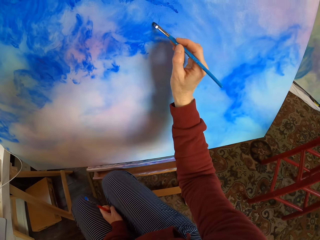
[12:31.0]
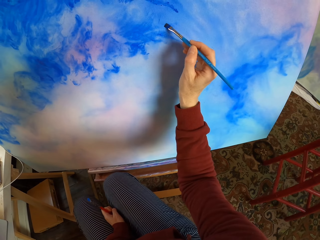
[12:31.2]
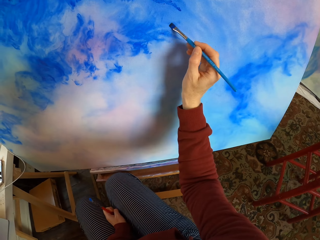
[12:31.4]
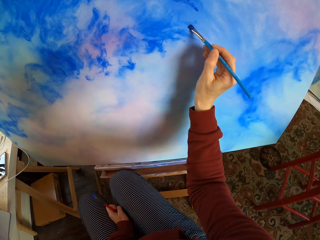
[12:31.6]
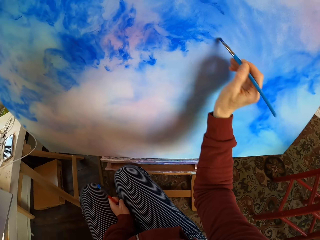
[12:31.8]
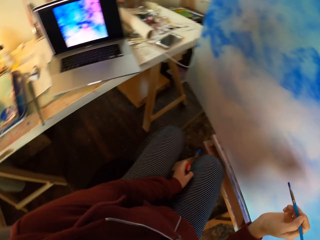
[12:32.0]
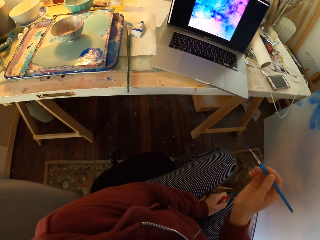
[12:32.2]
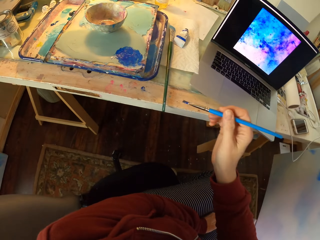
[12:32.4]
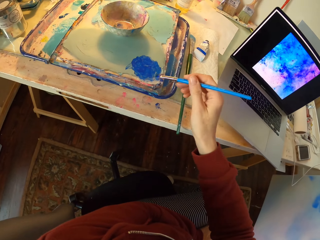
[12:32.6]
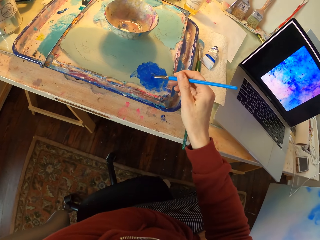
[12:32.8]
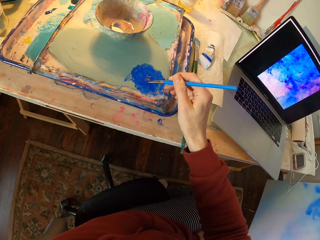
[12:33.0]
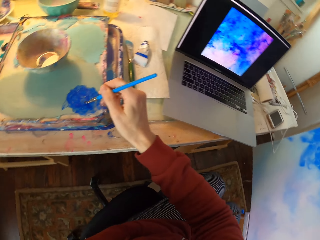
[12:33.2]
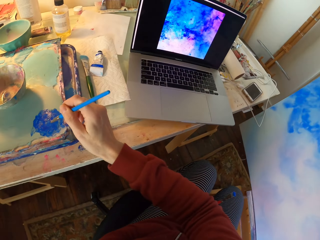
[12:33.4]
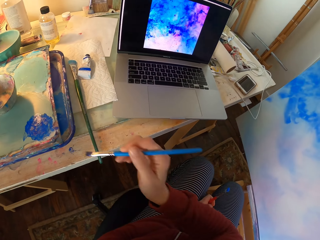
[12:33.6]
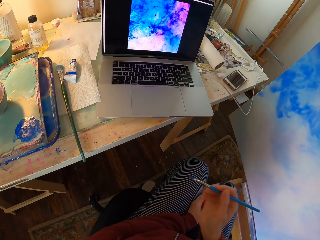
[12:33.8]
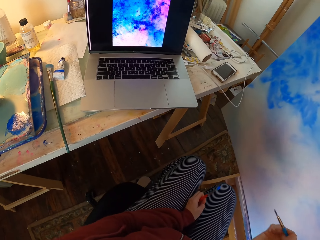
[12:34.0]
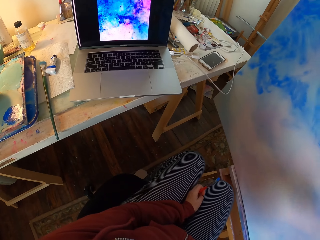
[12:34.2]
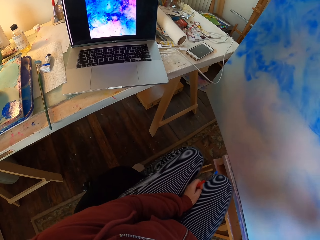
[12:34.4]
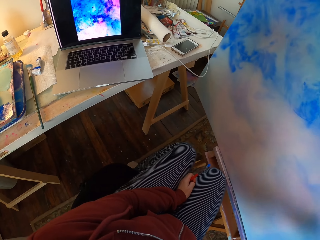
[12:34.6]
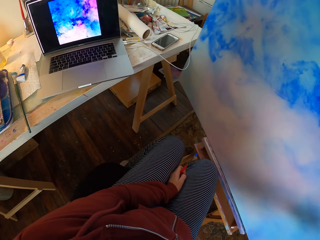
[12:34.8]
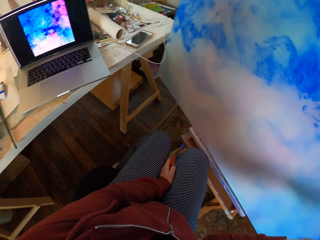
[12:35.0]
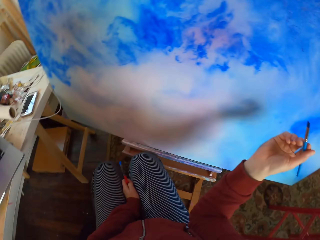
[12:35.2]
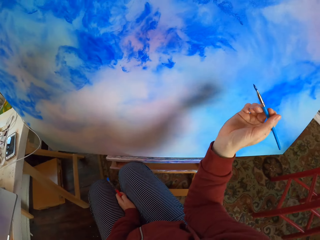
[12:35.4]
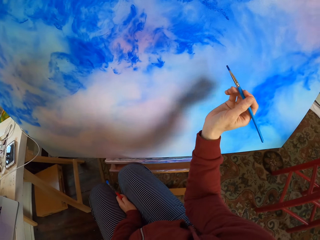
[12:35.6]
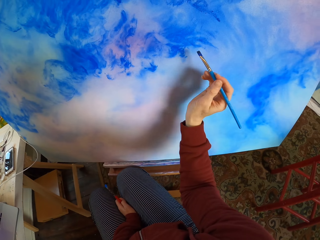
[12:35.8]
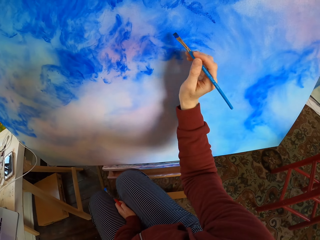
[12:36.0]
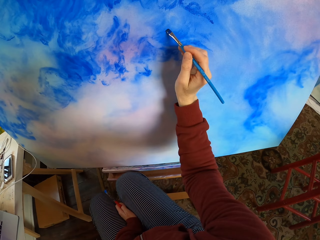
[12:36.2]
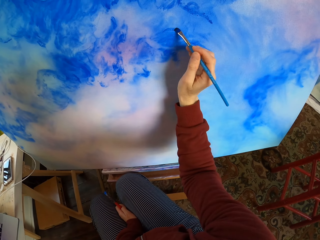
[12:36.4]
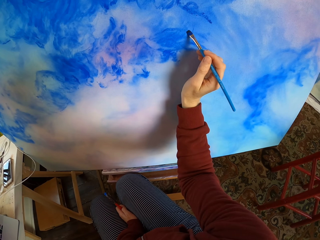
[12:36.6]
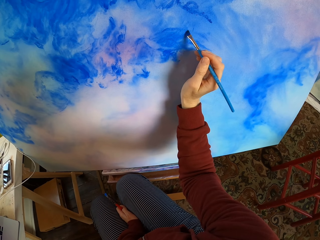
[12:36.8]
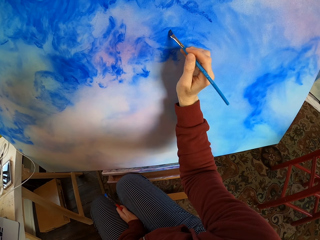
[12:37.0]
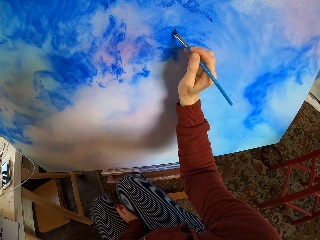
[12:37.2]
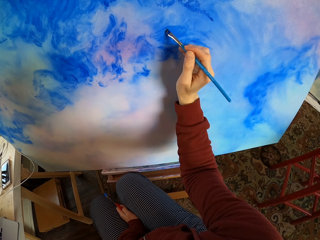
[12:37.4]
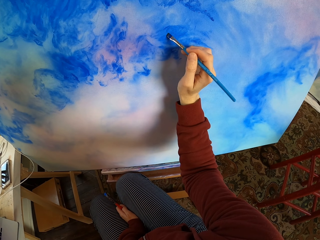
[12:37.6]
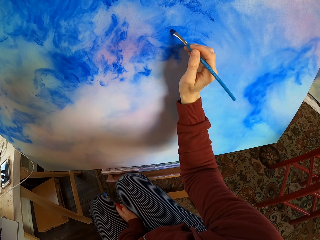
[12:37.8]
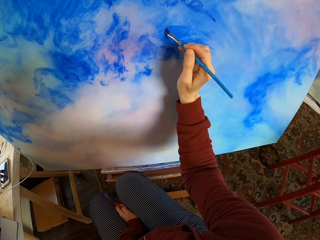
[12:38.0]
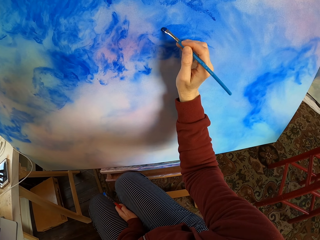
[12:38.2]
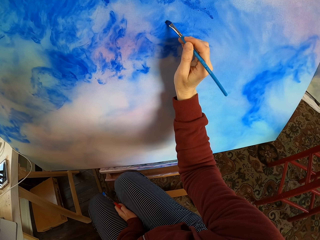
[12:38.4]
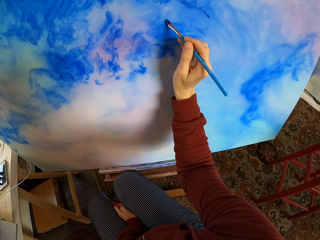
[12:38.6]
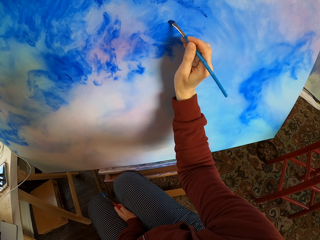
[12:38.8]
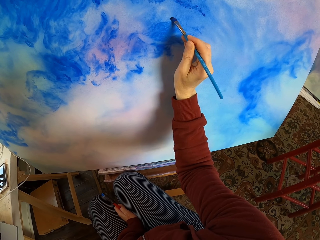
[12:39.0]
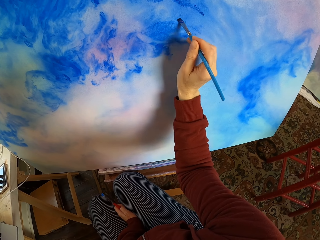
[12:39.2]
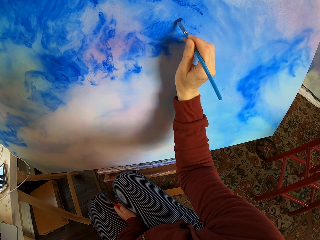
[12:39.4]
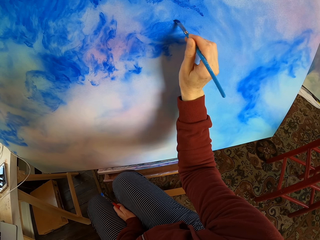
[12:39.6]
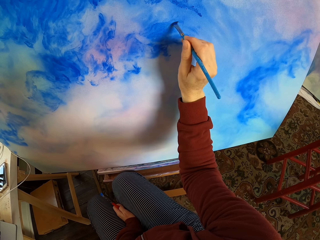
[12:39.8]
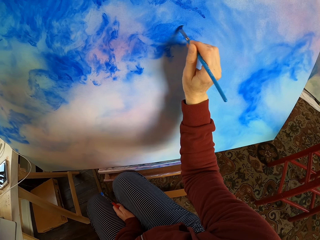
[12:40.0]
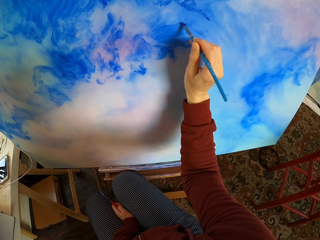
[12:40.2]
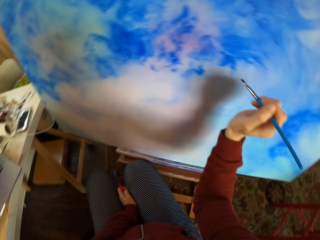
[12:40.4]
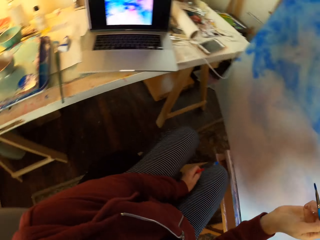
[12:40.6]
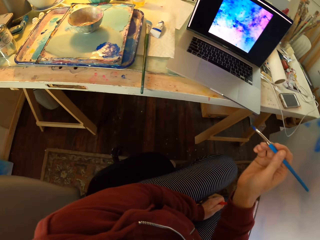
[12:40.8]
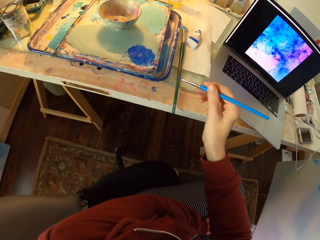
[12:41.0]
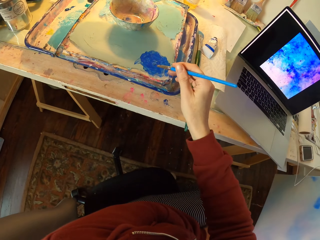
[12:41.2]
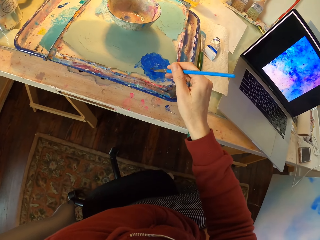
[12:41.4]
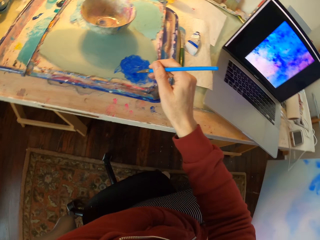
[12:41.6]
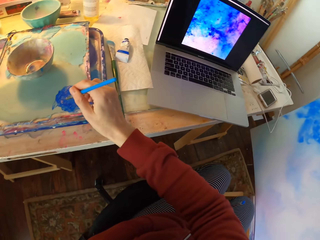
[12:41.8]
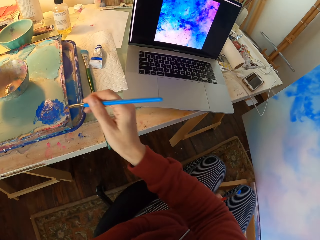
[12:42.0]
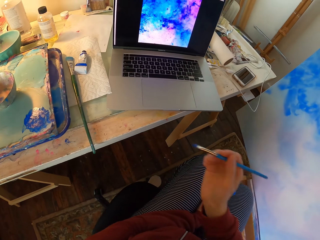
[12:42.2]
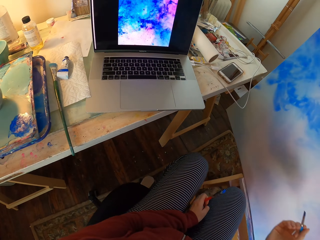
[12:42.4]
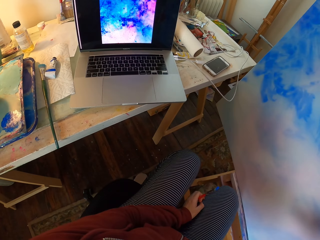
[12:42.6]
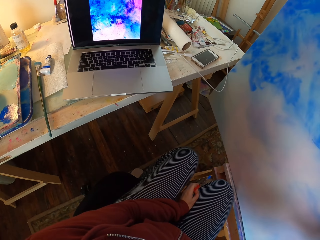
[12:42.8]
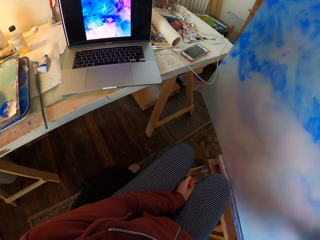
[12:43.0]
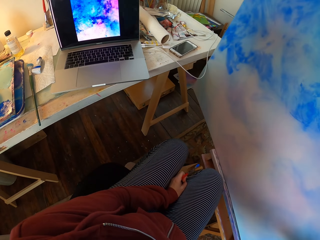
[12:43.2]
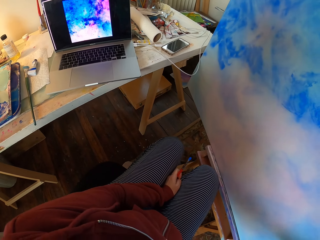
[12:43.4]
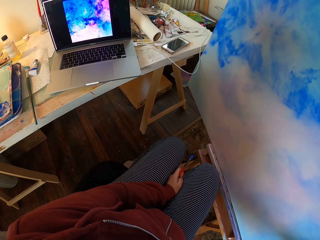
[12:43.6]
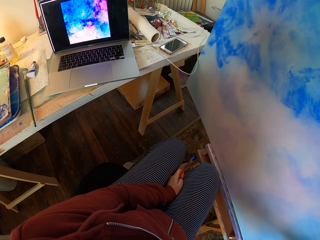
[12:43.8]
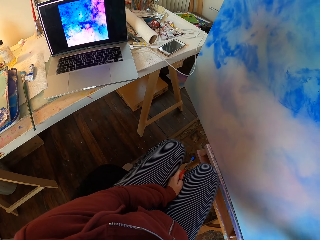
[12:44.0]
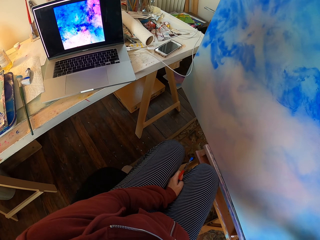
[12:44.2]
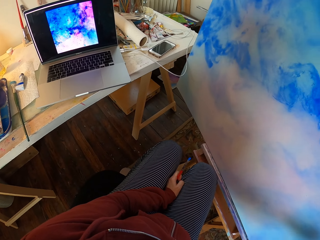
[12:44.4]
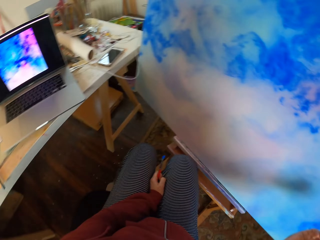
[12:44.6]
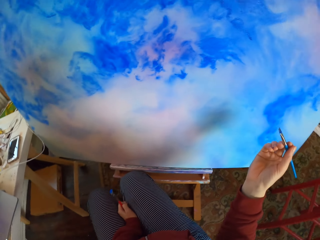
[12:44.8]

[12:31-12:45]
The camera wearer paints the decoration. They dip the paint brush in the paint. They look at the laptop. They paint the decoration. They dip the paint brush in the paint. They look at the laptop.

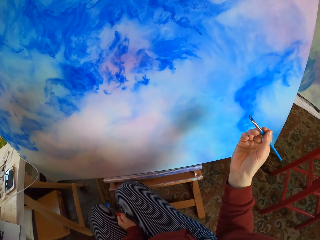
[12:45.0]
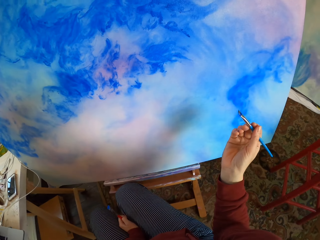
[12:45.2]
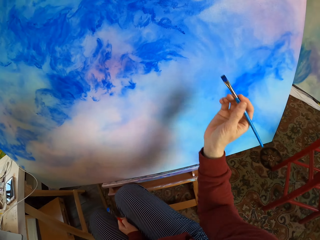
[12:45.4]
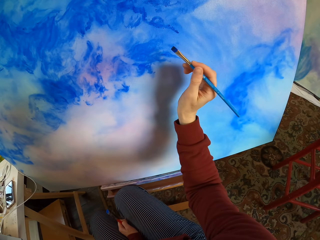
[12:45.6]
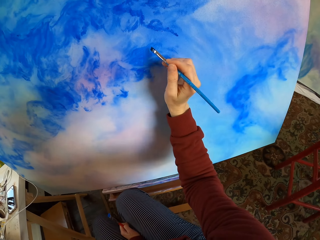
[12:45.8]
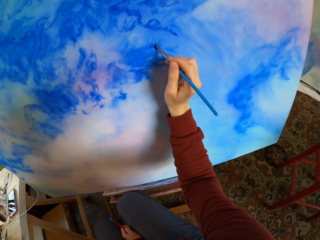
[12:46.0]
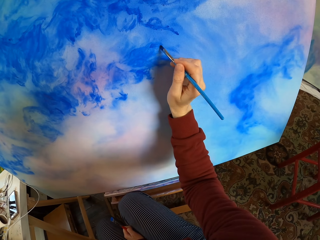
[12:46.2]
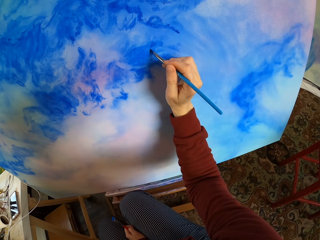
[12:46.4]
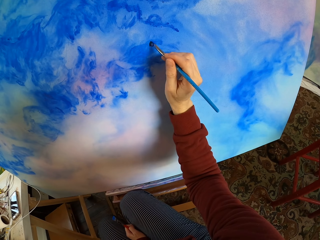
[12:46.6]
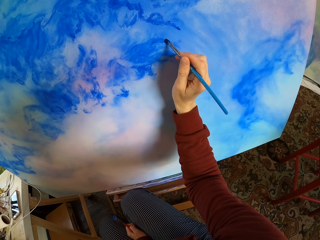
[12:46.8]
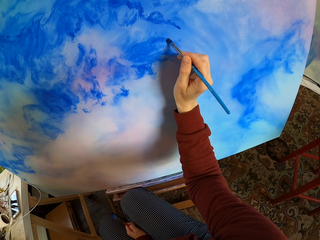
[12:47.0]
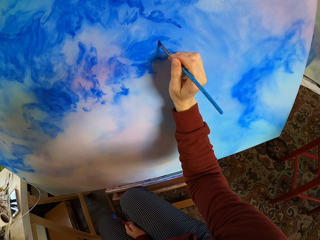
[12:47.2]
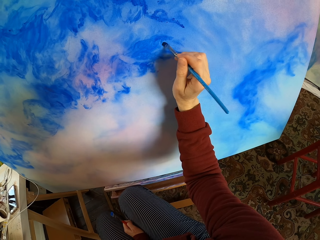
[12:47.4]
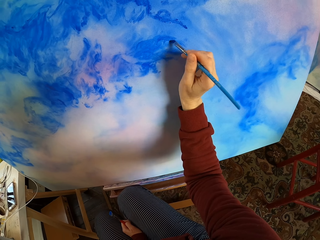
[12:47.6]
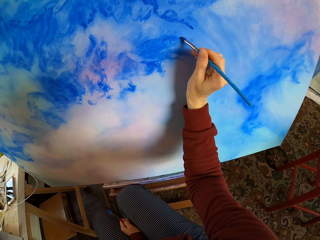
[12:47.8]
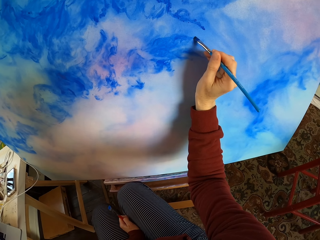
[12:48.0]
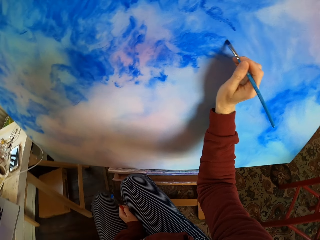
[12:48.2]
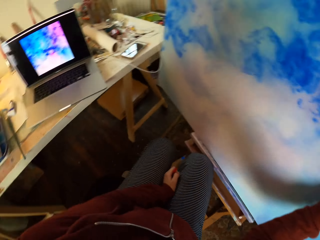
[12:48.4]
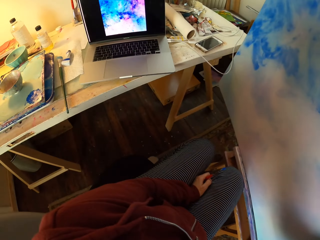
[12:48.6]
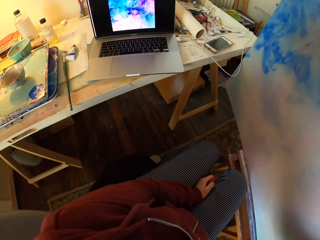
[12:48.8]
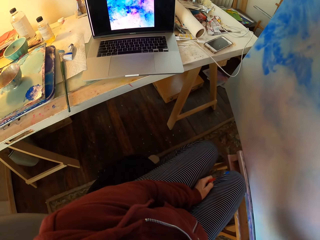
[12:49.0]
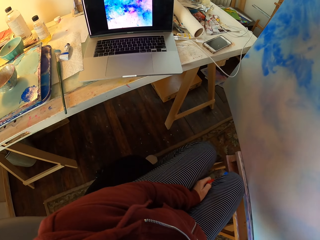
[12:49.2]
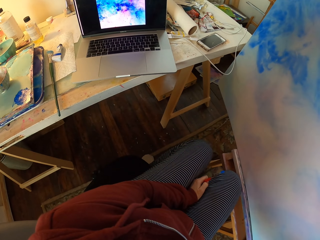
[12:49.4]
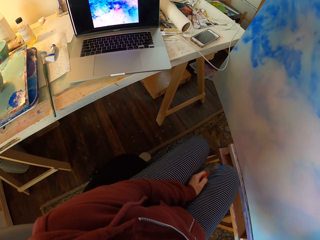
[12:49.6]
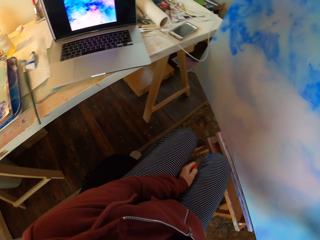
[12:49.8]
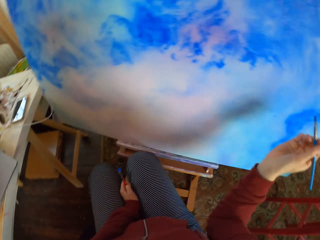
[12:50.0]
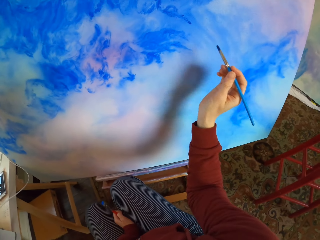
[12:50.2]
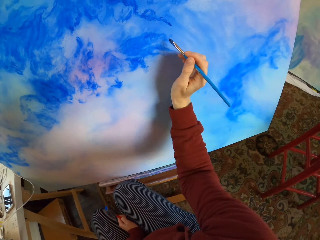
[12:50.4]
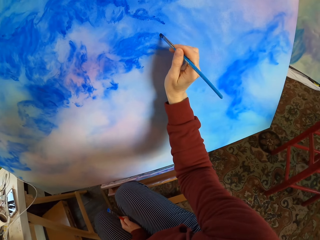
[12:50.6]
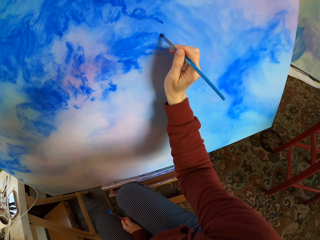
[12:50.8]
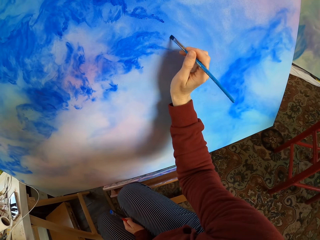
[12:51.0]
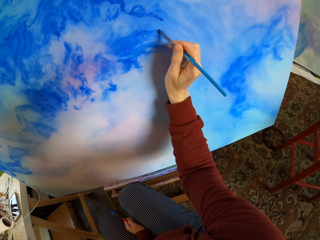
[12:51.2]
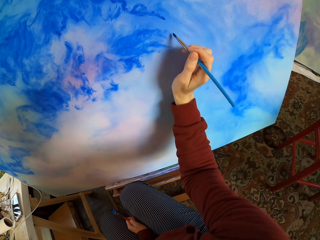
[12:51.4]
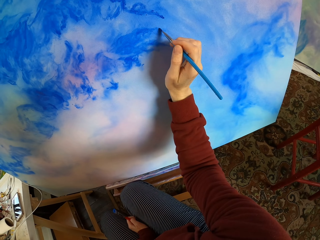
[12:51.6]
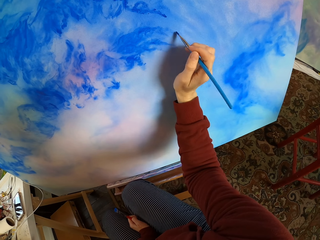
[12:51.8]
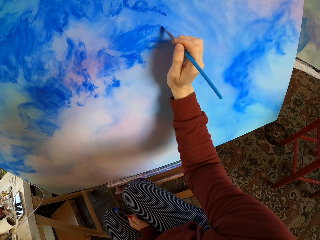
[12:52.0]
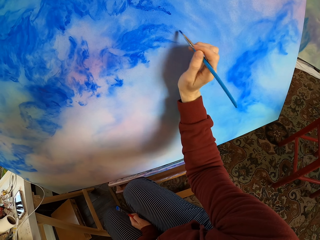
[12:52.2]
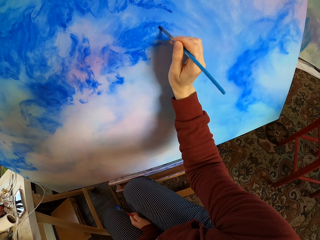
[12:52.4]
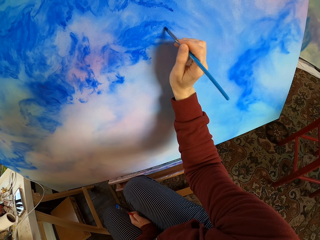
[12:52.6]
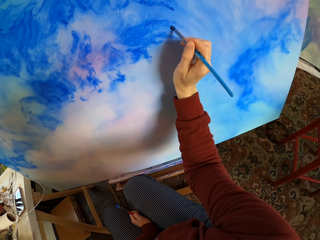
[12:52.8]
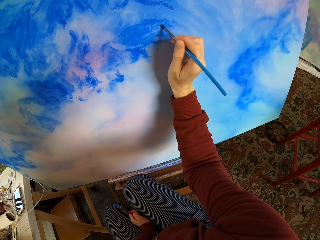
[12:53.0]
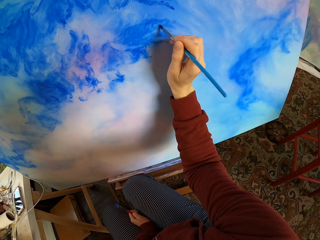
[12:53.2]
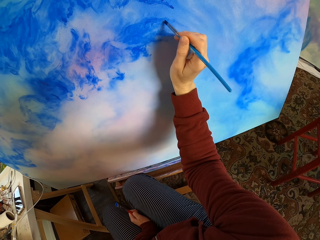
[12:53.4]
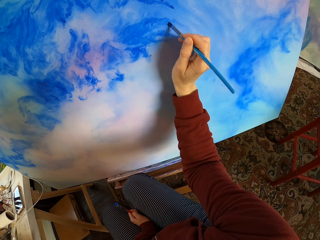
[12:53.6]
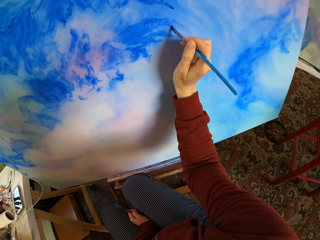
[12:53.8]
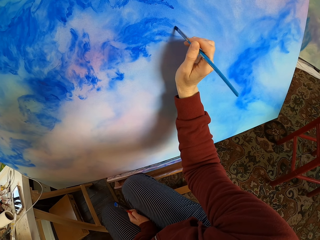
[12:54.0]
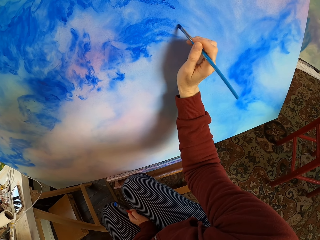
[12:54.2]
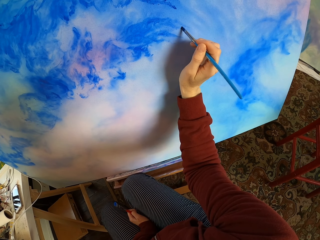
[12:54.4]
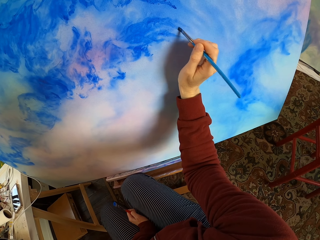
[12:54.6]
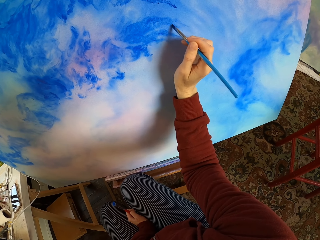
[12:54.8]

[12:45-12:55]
The camera wearer paints the decoration. They look at the laptop. They paint the decoration.
